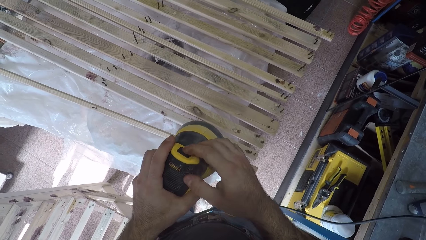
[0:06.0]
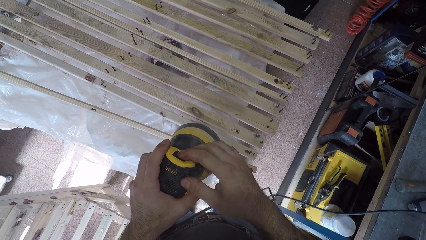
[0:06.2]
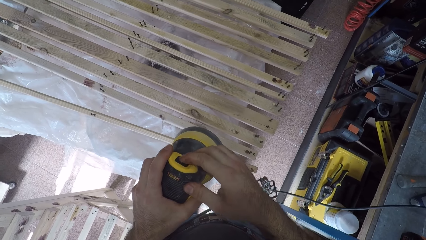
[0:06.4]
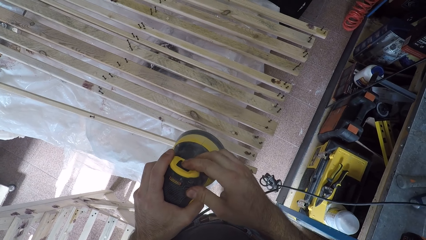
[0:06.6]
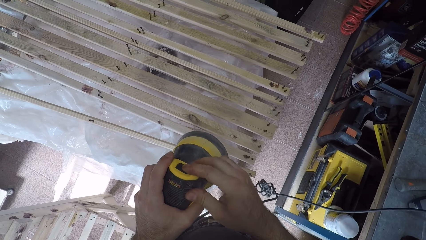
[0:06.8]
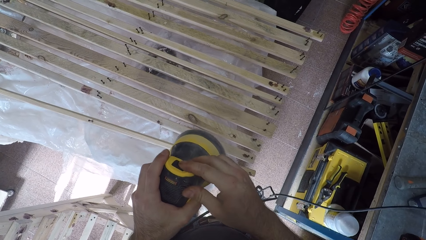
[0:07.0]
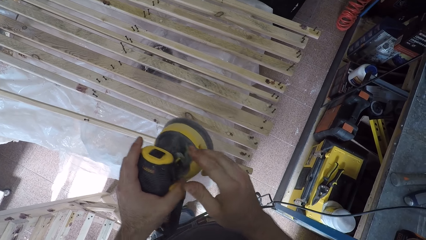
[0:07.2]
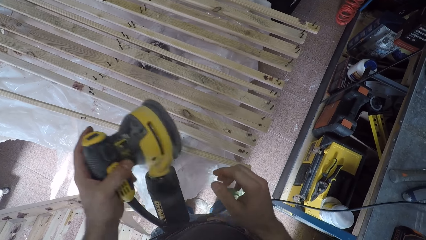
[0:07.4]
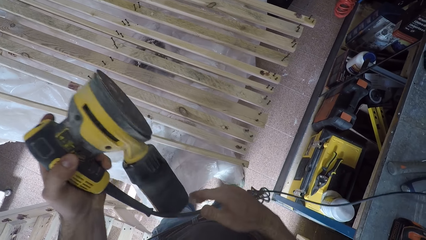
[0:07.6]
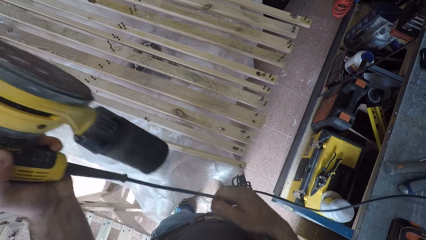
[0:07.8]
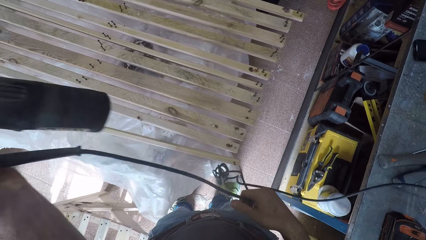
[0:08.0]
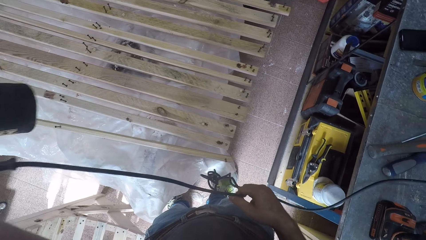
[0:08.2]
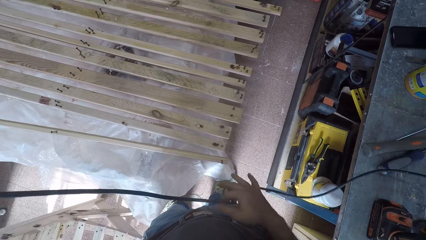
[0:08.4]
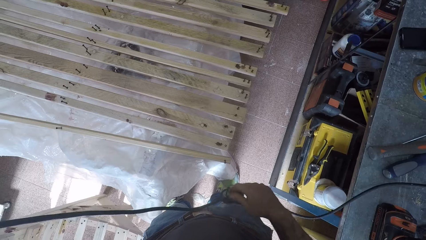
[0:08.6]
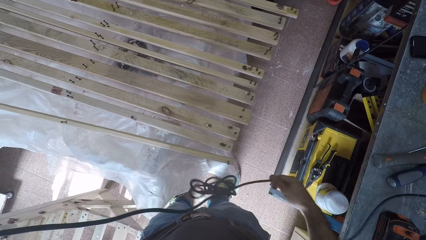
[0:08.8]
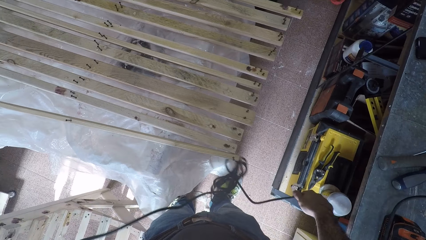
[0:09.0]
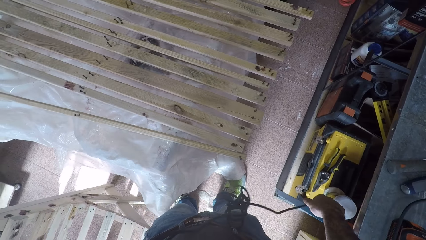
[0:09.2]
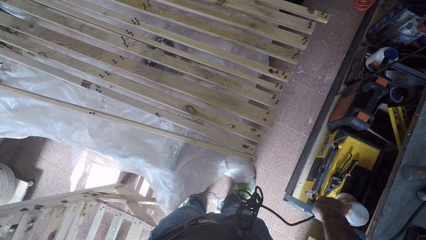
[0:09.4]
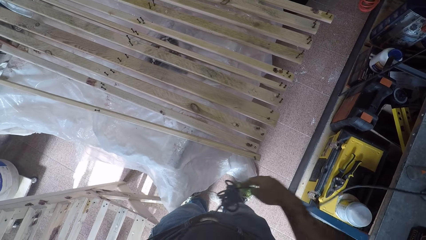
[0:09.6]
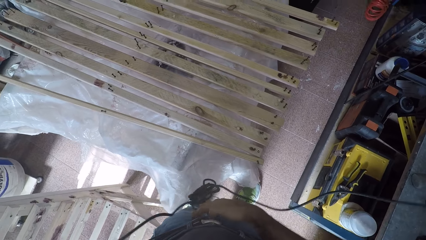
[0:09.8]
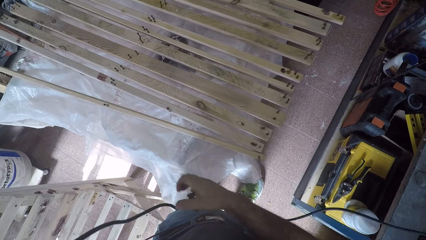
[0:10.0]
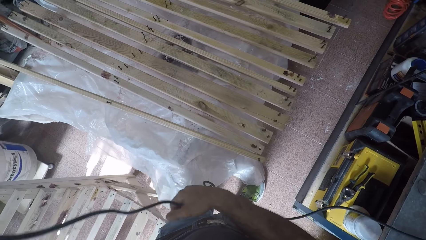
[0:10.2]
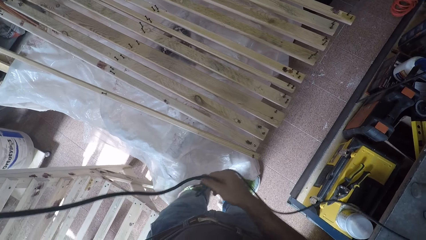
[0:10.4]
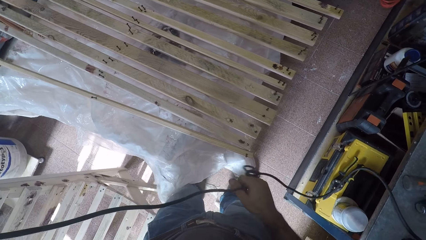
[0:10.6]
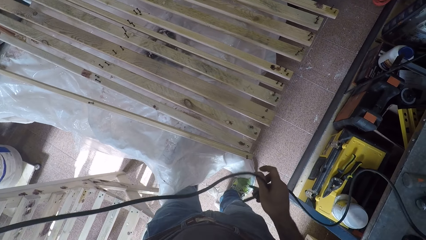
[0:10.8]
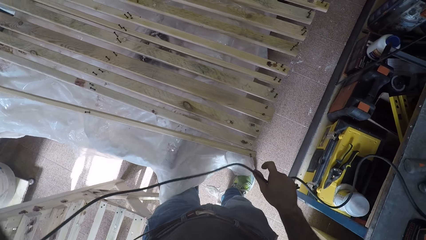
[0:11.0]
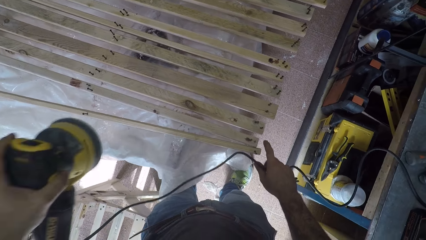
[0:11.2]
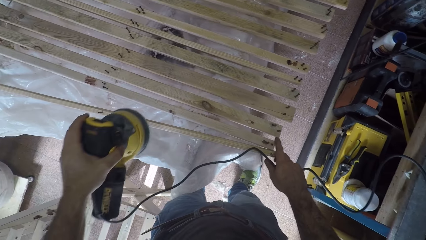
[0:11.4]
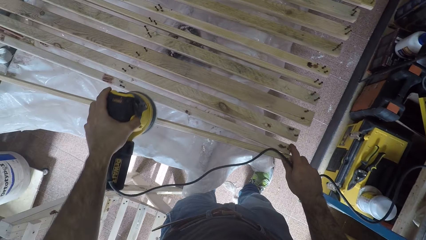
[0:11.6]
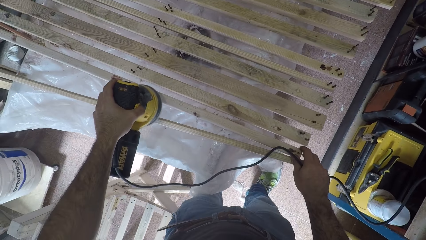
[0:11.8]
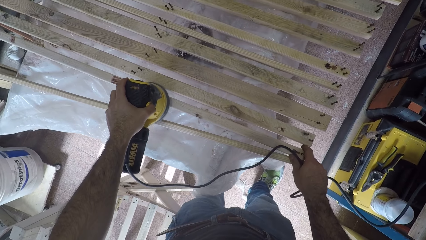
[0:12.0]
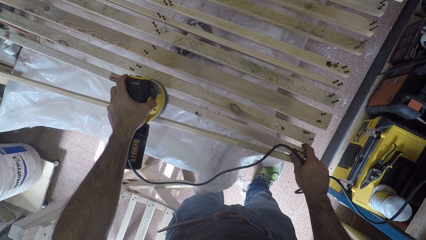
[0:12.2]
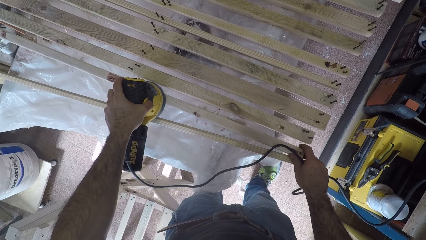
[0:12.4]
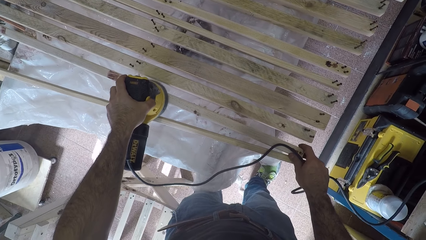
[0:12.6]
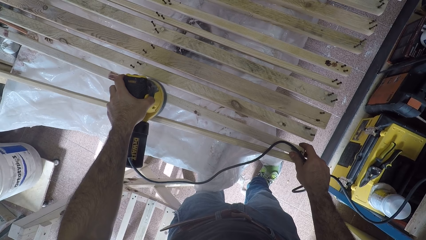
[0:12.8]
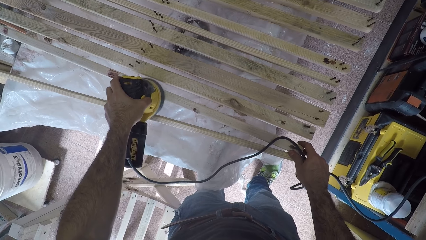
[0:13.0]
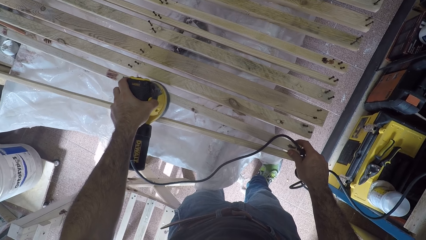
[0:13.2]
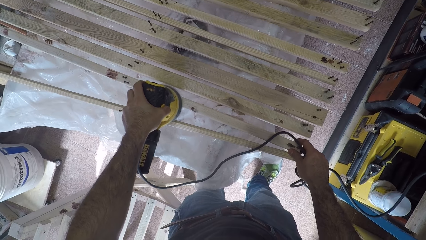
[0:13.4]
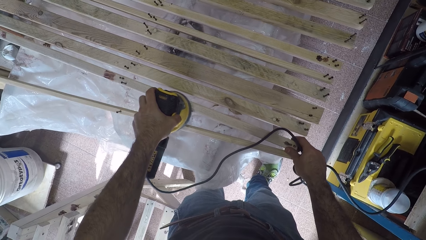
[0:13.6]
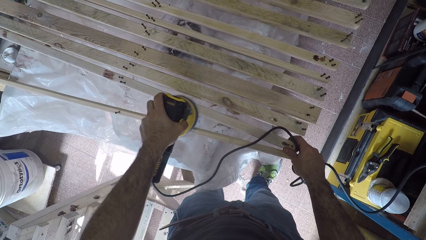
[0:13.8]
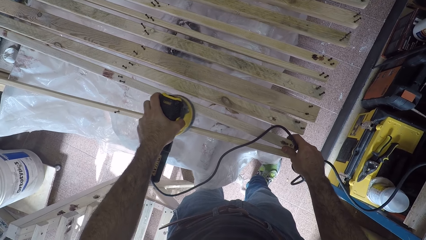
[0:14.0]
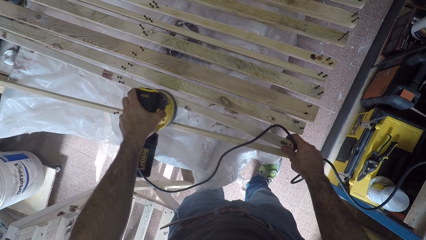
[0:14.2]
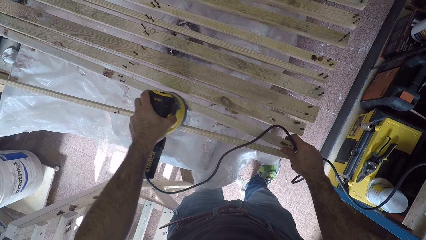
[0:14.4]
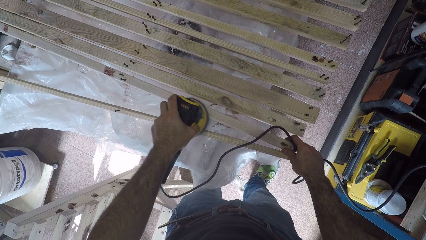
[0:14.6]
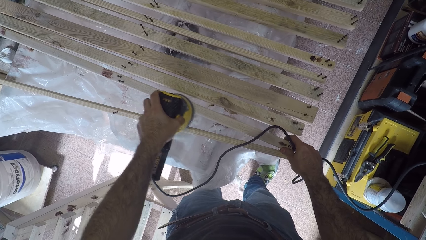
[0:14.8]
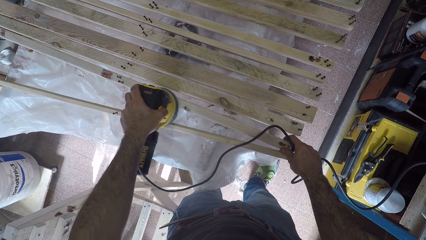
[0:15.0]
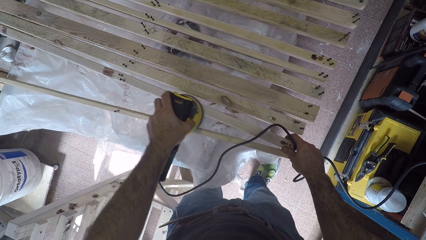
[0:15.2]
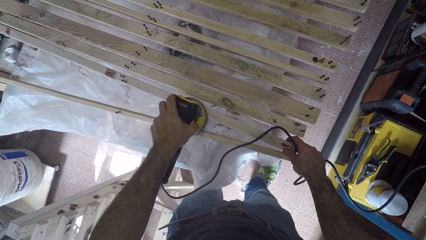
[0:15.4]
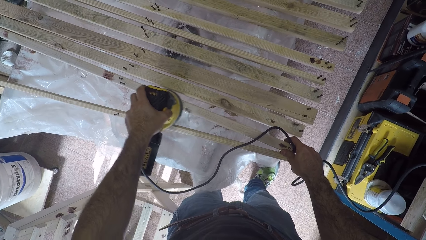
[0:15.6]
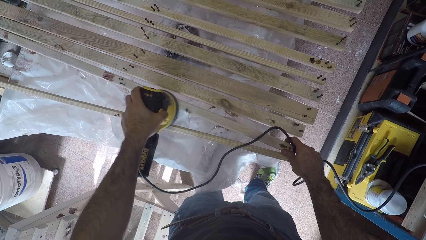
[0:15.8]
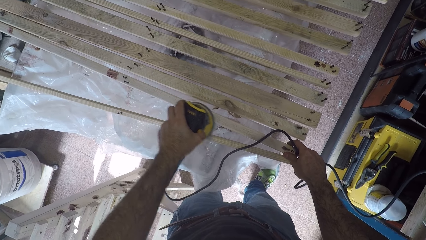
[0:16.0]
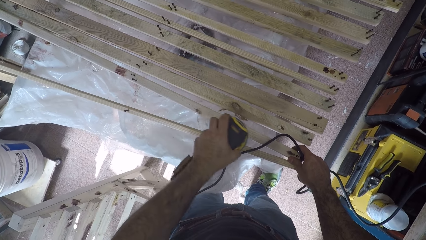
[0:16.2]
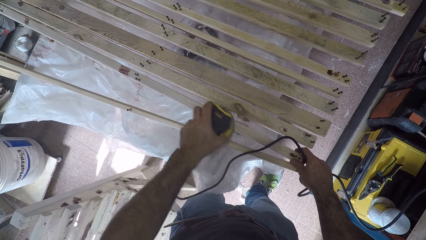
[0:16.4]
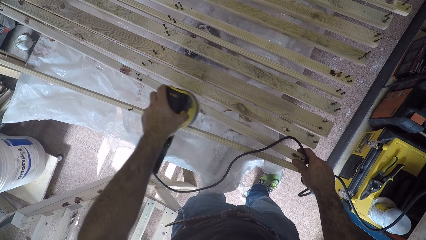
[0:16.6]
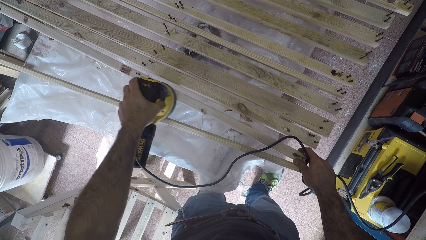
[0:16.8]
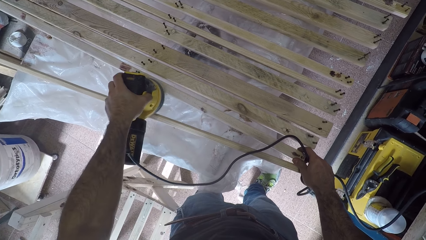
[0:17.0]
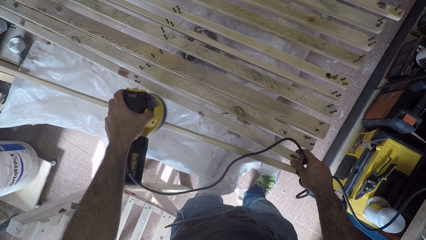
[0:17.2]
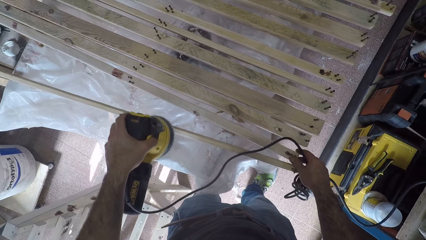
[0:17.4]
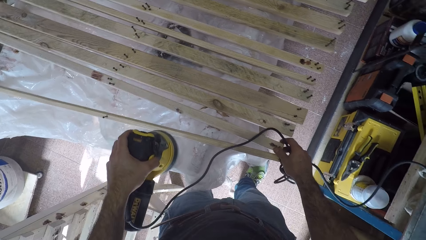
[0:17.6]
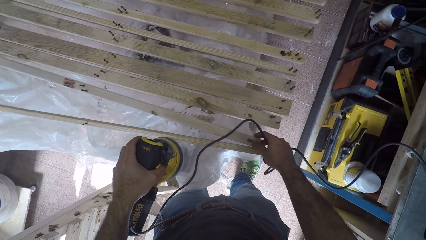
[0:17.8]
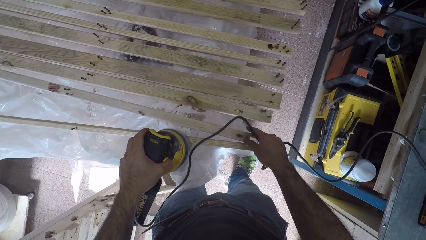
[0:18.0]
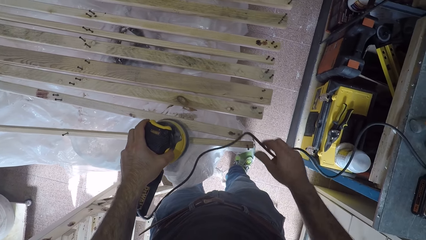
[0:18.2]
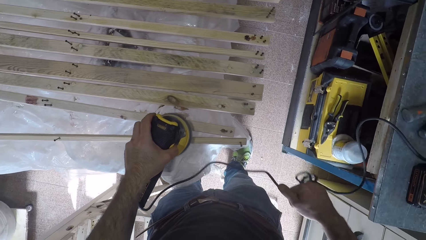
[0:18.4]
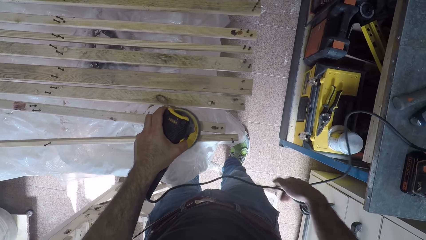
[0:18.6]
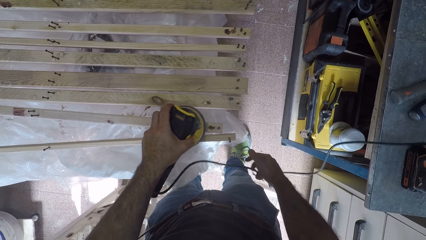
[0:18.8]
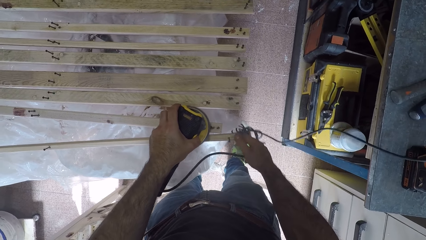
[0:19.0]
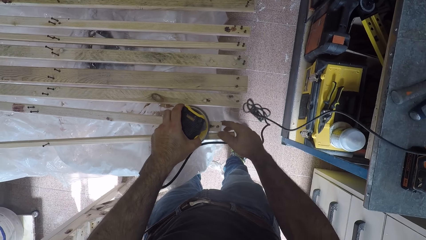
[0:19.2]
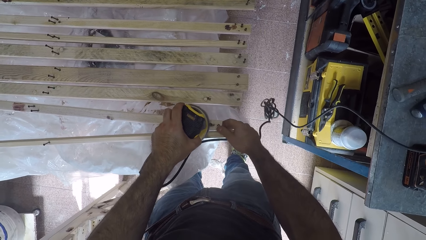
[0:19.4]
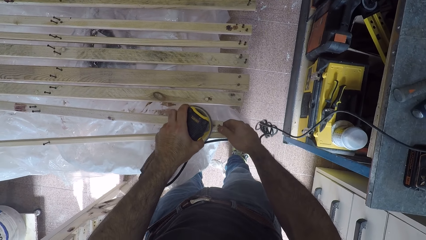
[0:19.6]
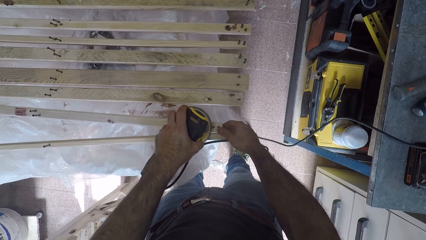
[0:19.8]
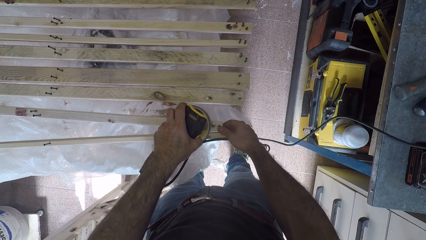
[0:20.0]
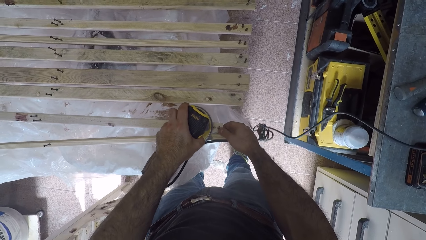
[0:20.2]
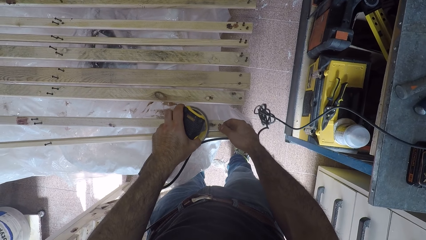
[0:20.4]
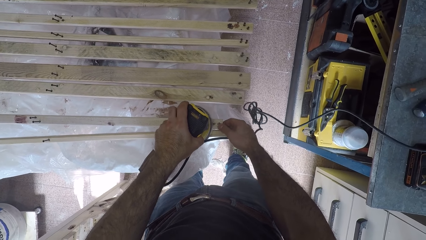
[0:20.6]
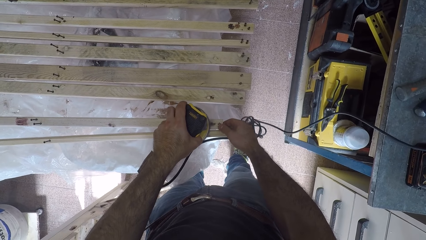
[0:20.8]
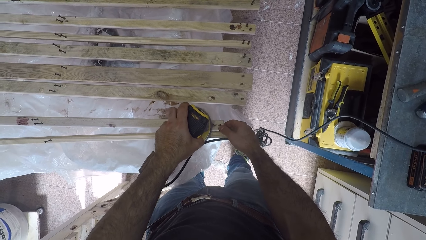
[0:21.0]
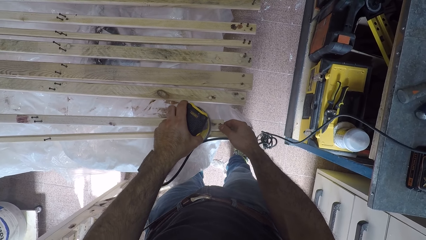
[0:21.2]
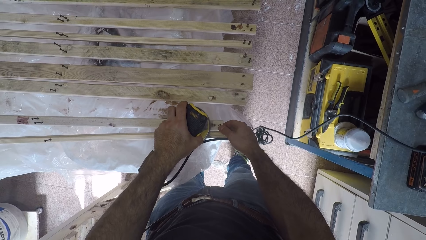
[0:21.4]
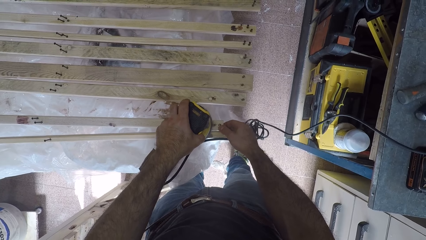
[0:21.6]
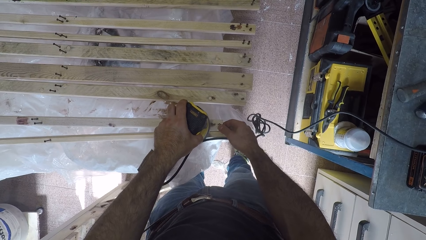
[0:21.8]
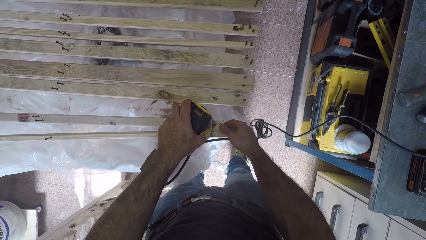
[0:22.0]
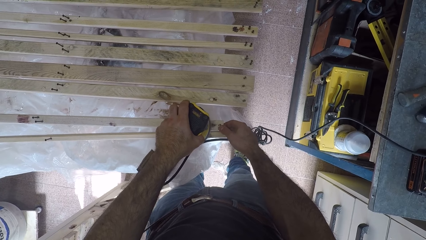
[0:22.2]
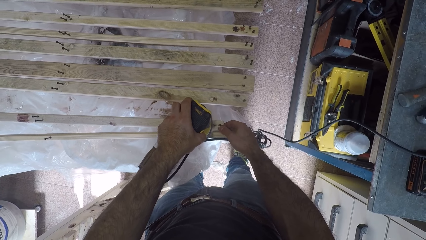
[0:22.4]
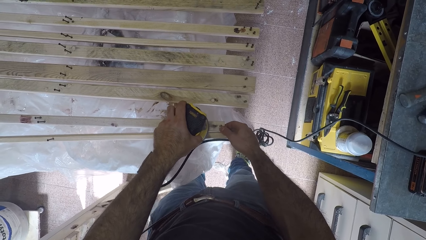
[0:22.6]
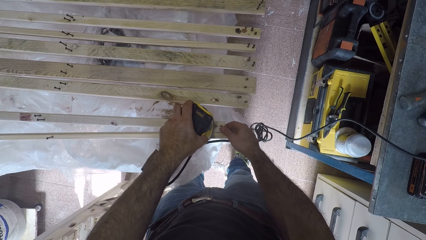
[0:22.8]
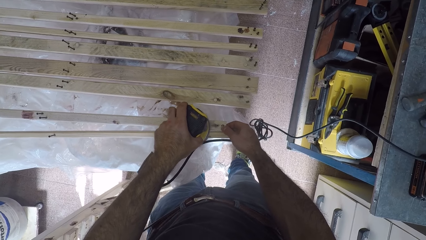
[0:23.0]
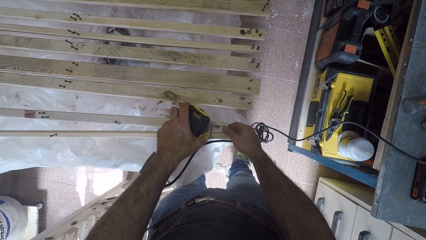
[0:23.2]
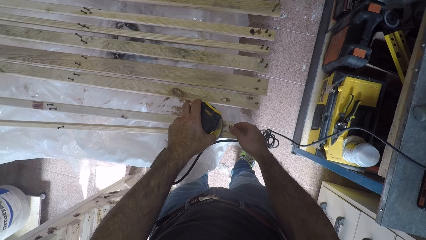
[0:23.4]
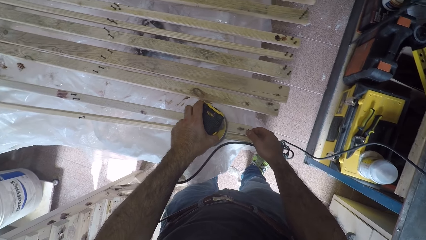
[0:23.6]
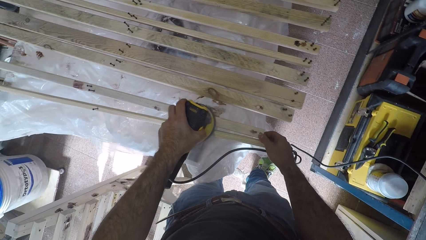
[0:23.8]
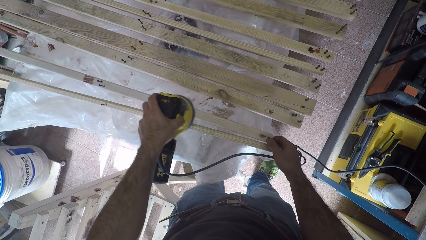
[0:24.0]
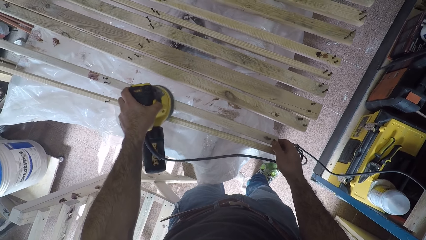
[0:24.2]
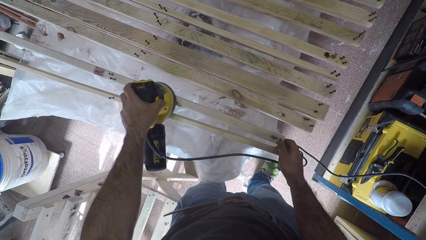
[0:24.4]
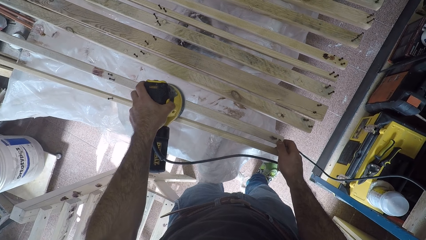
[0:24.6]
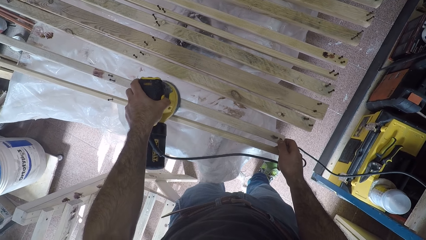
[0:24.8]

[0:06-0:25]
The camera wearer turns on an electric plane machine or brush oscillating tool. They adjust the wire of the brush oscillating tool. They roll off the electric plane machine cable. They remove the rough surface from the pieces of wood on the table with the electric plane machine. They push a piece of wood on the table forward. They remove the rough surface from a piece of wood on the table with the plane machine.
